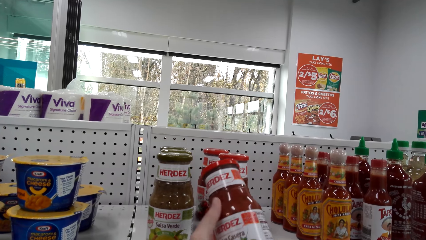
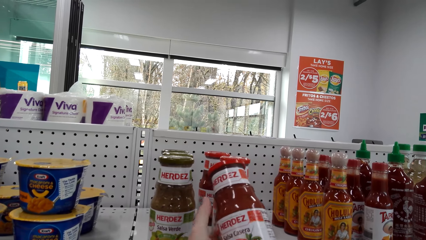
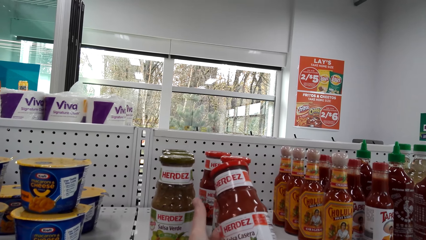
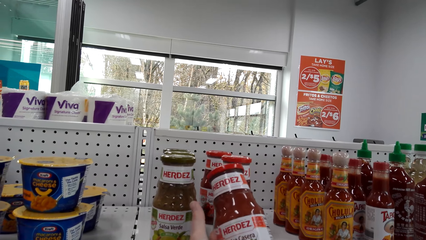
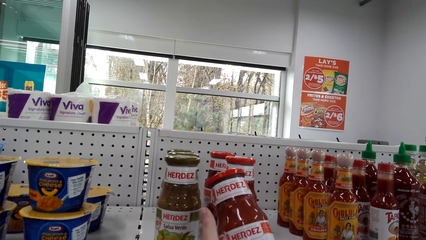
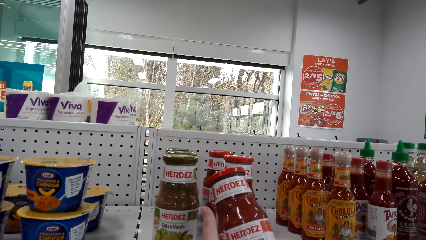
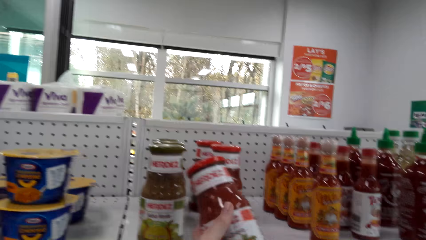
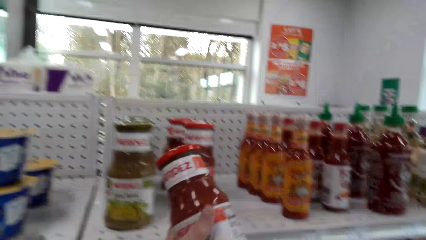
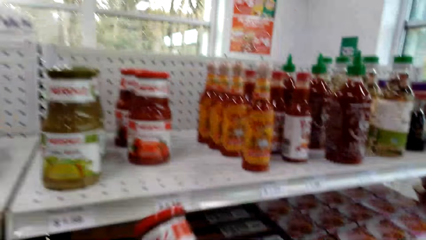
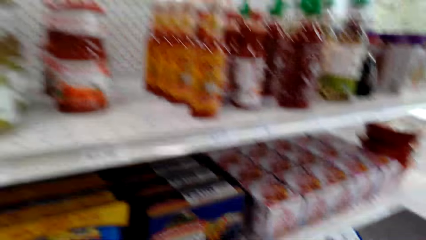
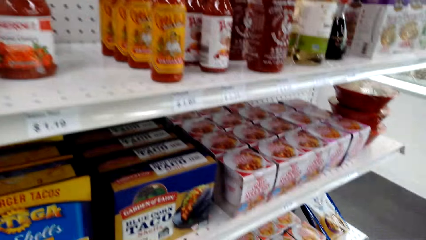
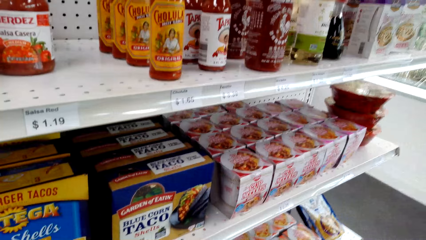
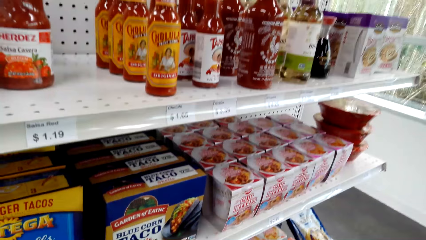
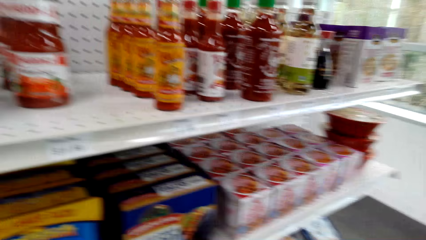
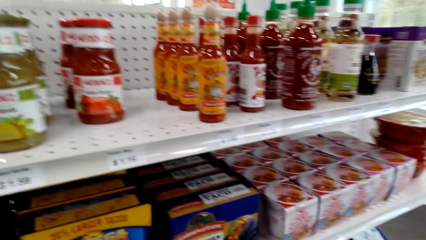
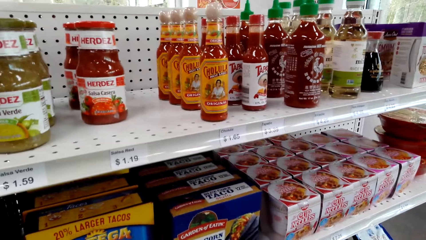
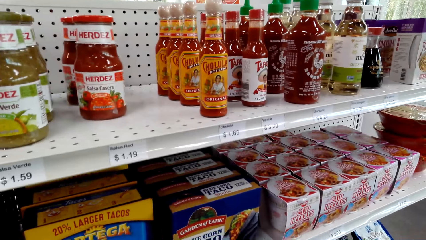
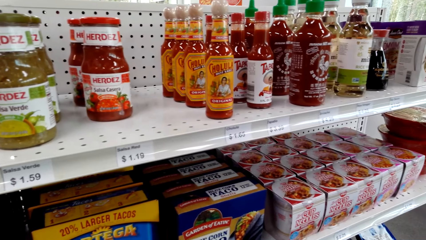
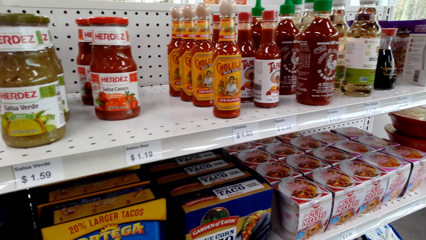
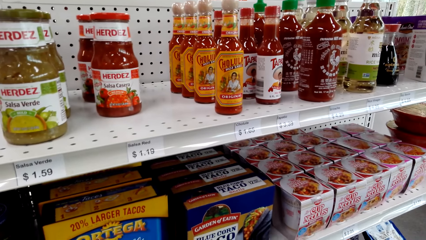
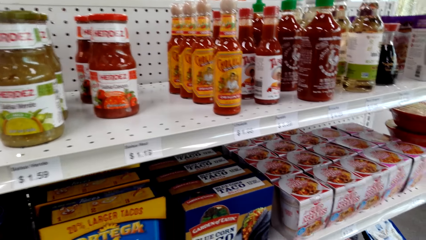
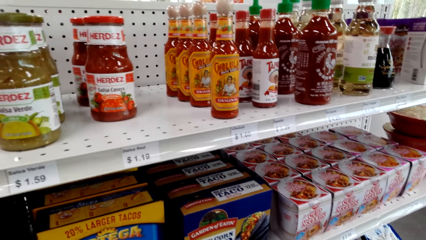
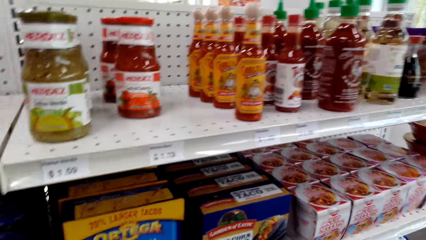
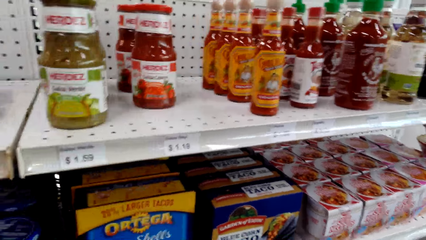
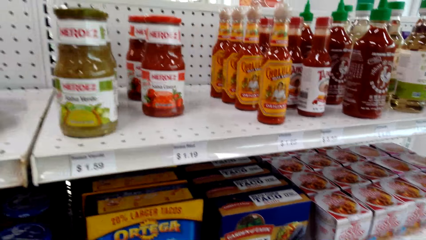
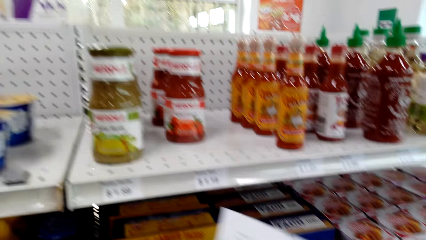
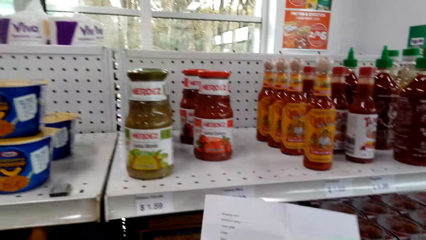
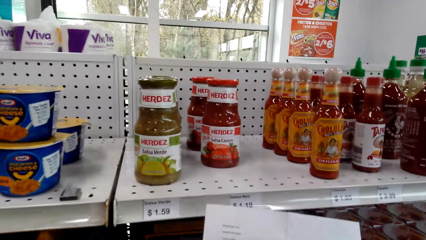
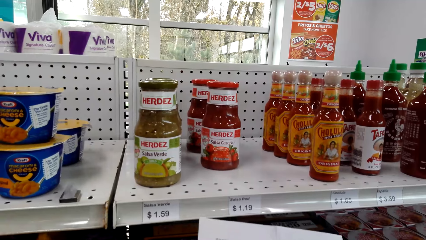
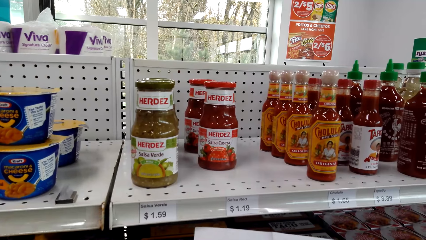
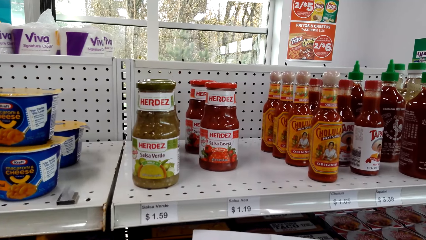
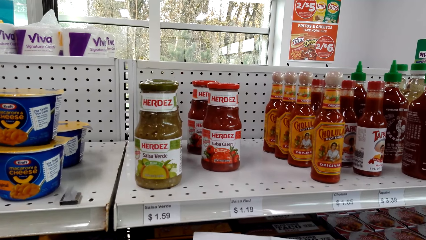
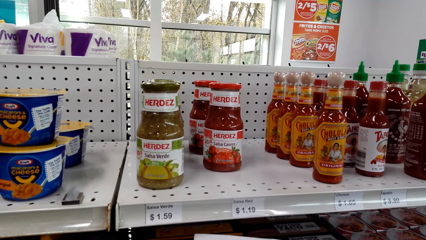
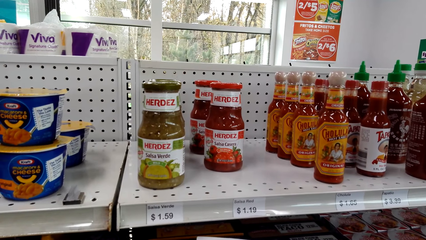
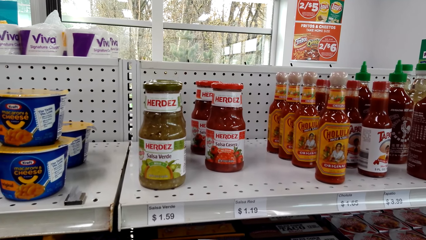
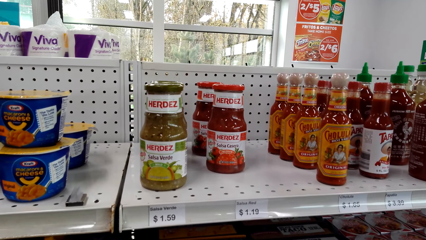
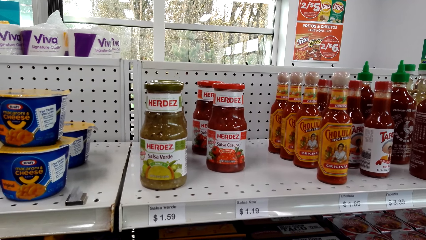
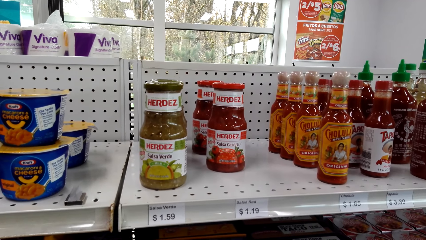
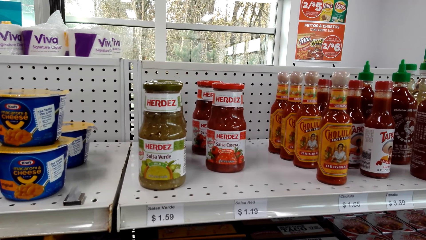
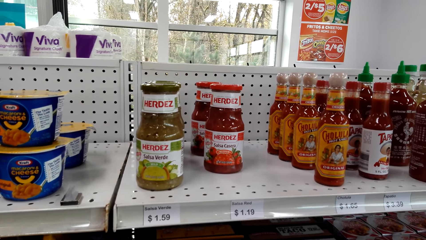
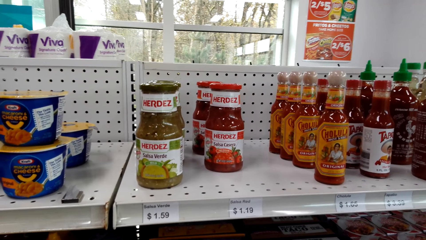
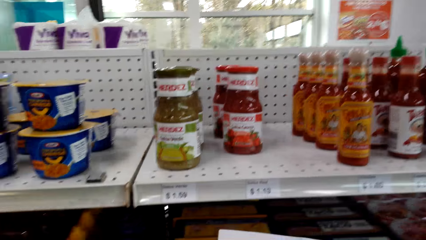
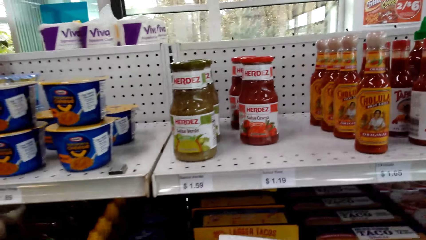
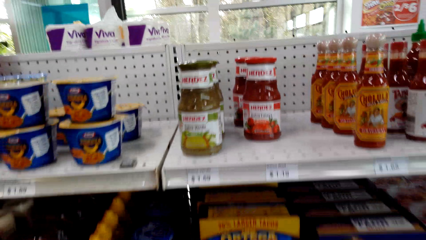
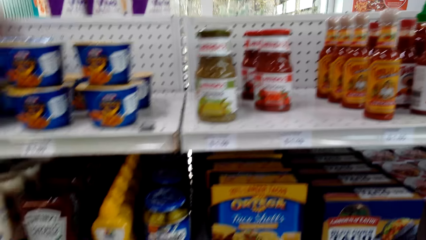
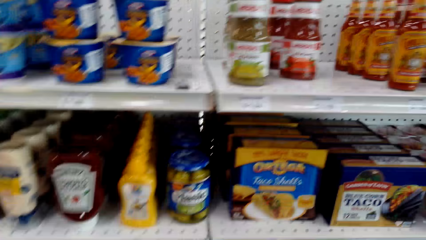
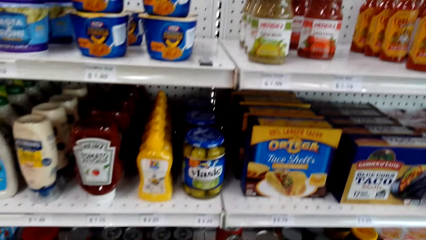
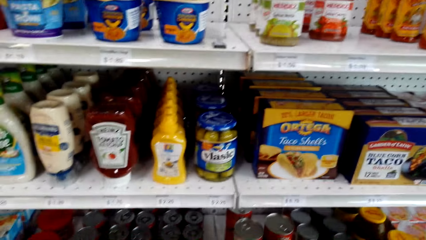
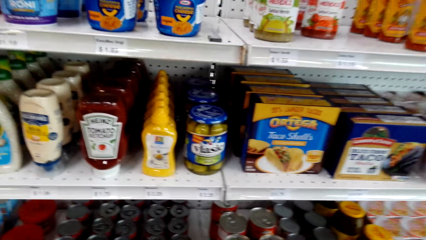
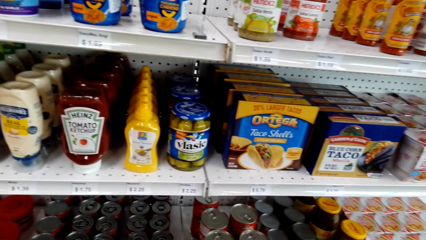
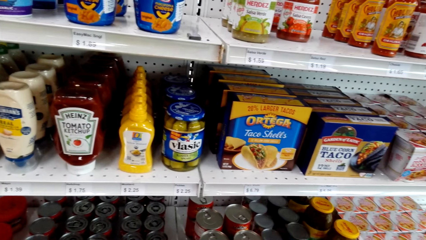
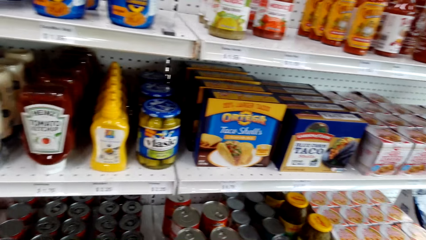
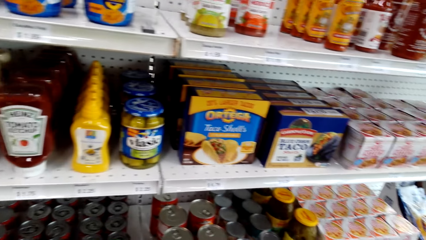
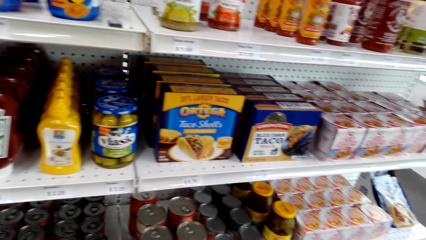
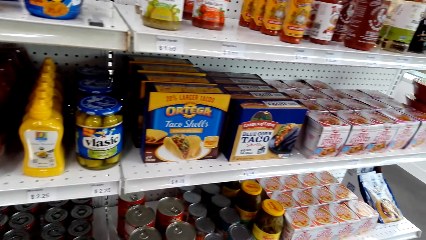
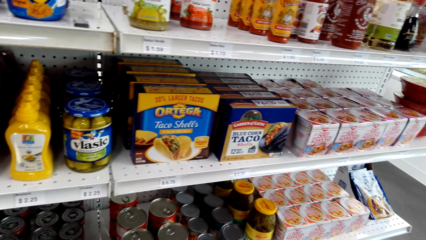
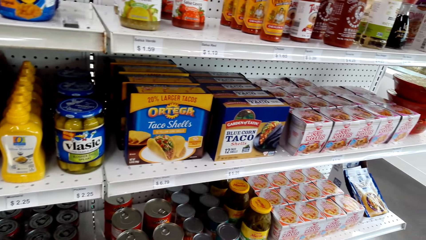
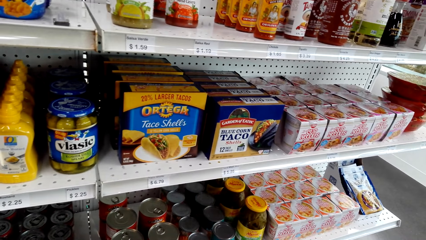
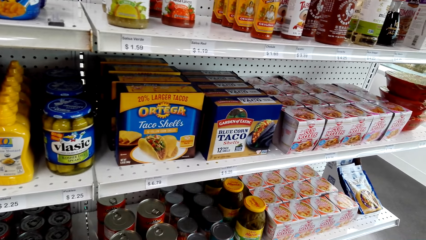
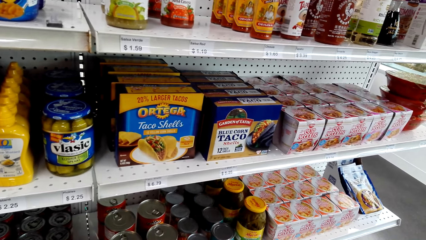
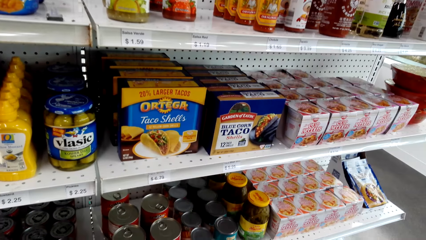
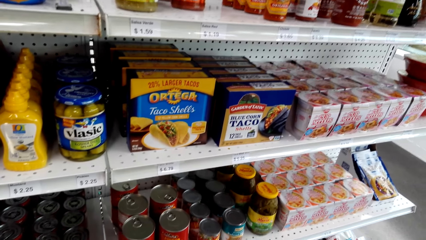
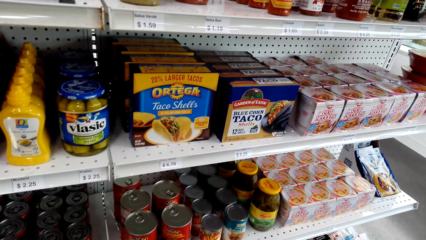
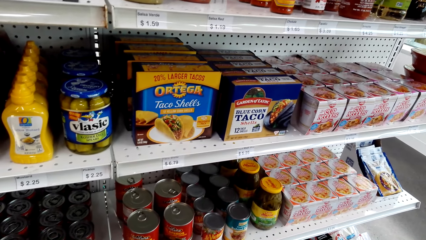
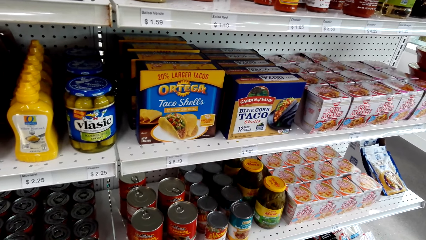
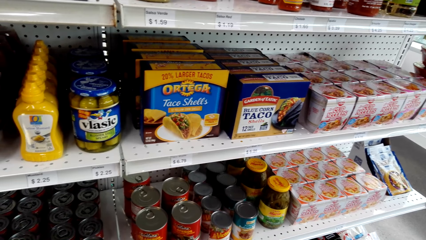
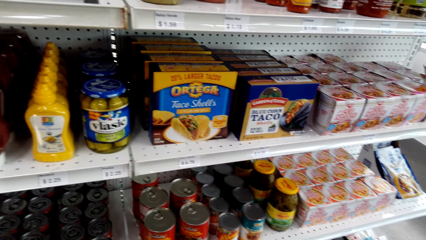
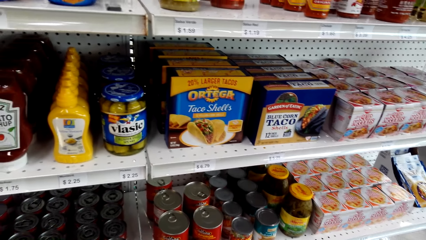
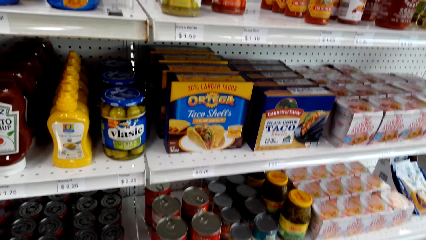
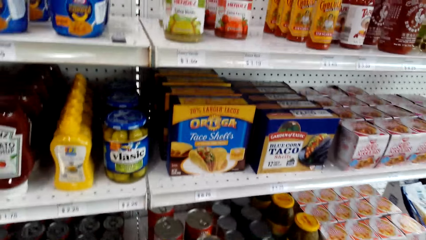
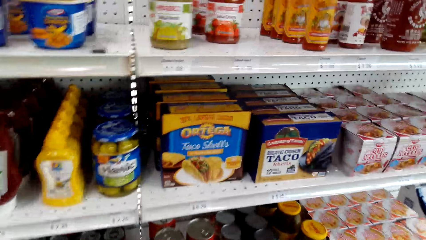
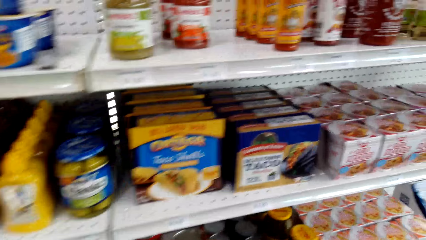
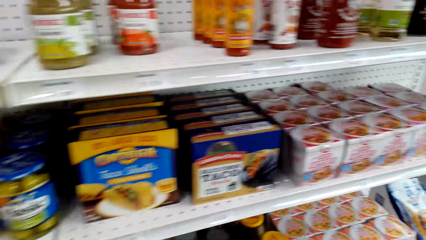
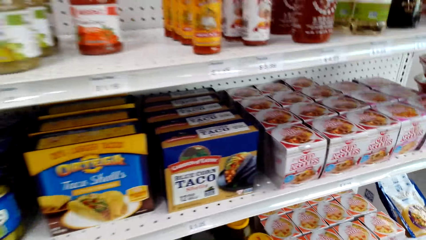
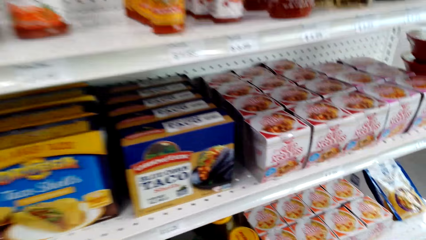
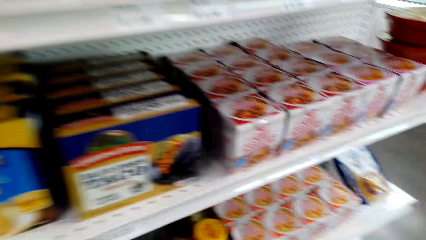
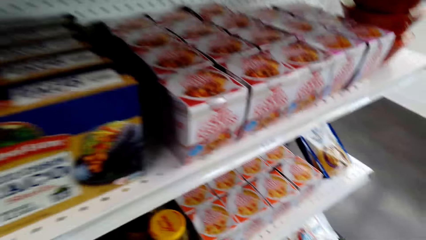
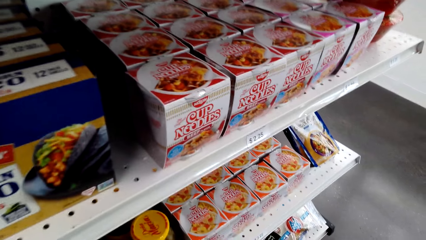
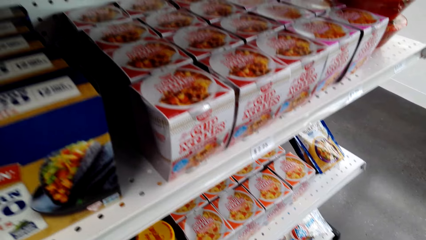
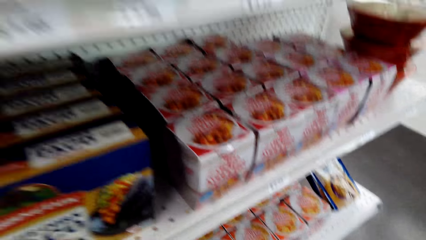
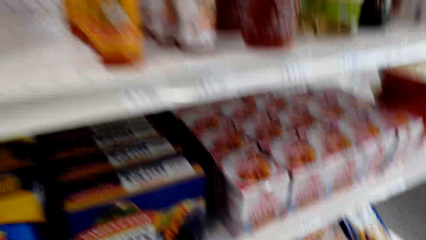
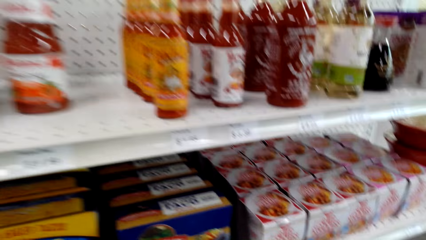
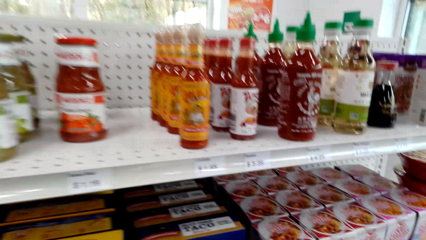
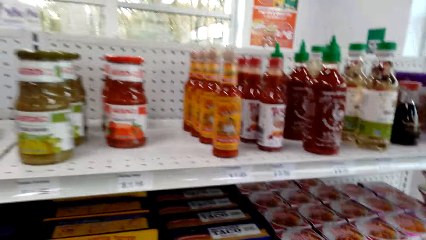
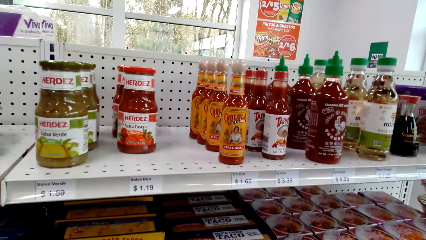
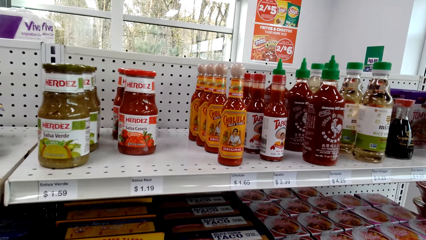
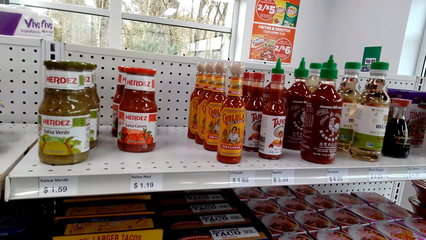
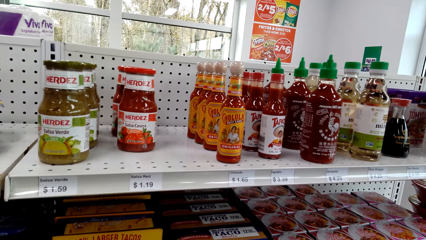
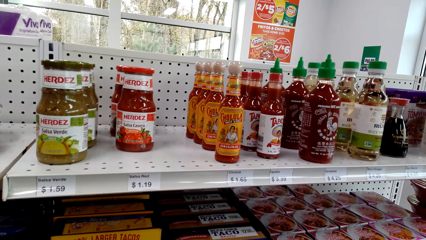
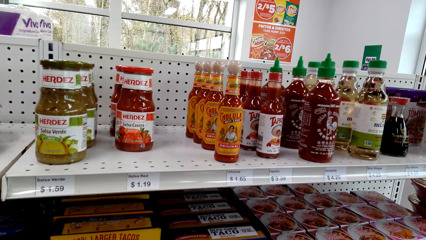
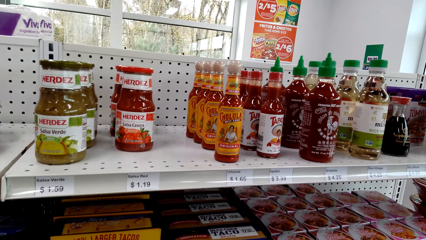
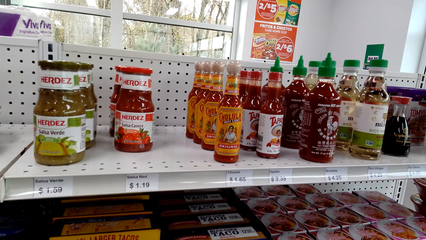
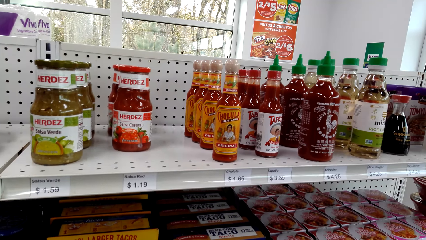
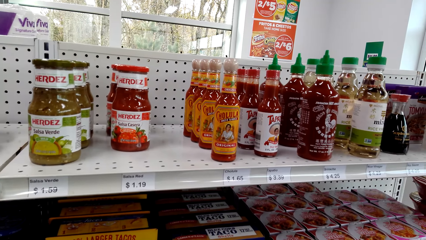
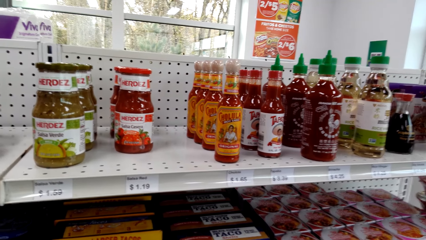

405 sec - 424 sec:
The camera wearer moves the salsa Casera away. They place the bottle of Herdez in the shopping basket. They check the shopping list. They hold a paper. They look around. They look at the ingredients on the shelves.
